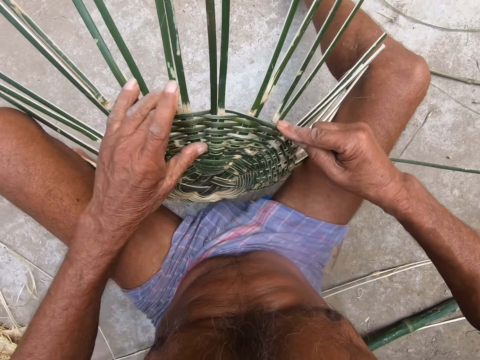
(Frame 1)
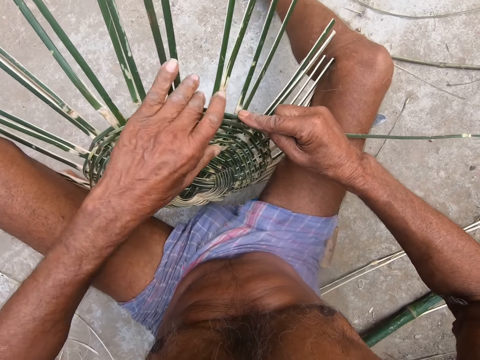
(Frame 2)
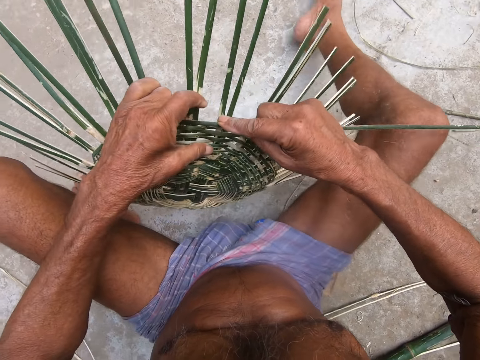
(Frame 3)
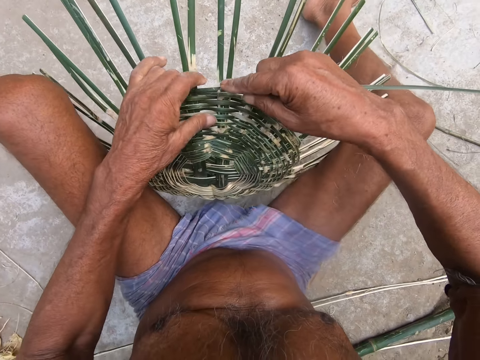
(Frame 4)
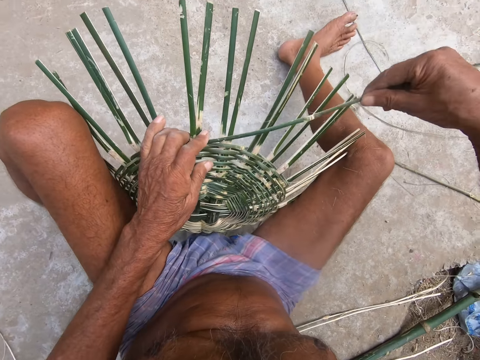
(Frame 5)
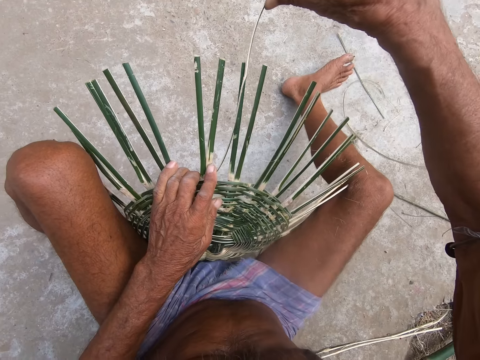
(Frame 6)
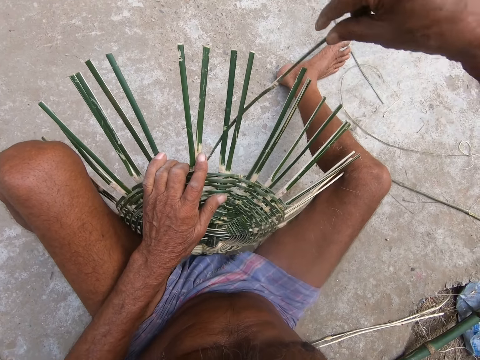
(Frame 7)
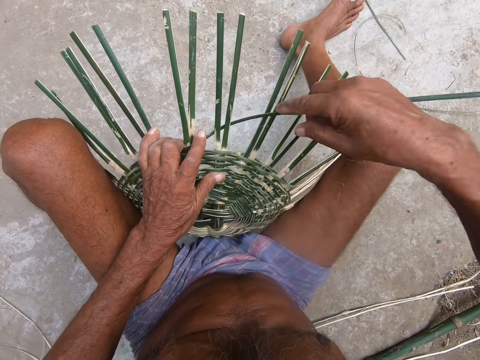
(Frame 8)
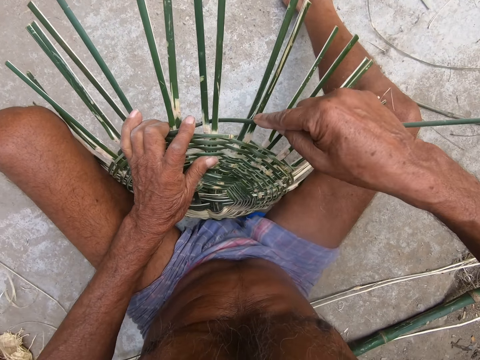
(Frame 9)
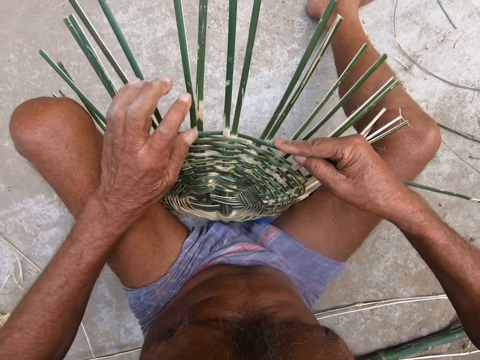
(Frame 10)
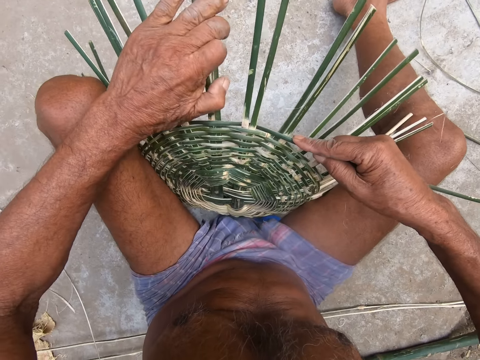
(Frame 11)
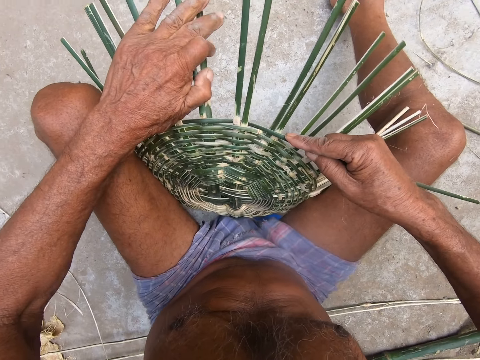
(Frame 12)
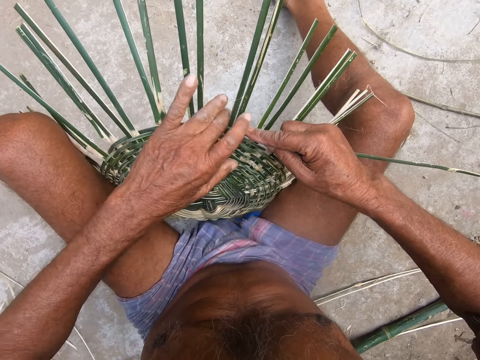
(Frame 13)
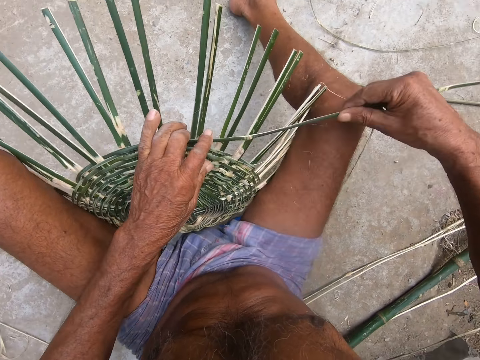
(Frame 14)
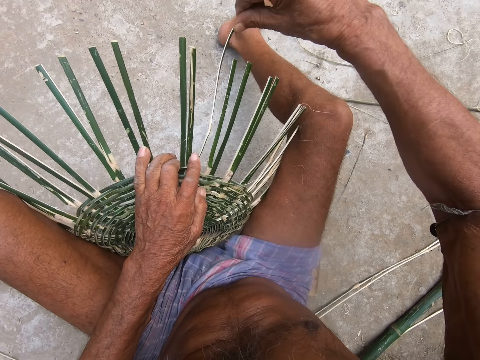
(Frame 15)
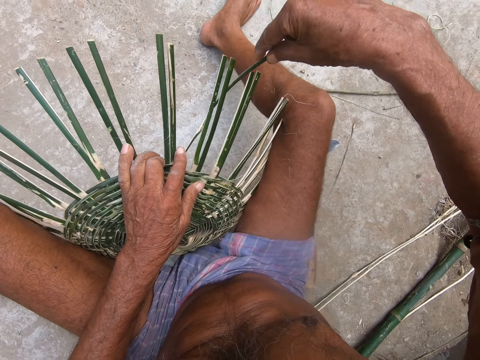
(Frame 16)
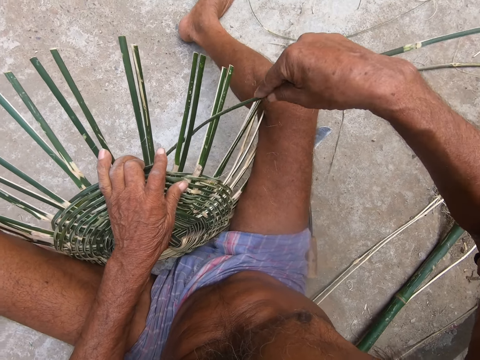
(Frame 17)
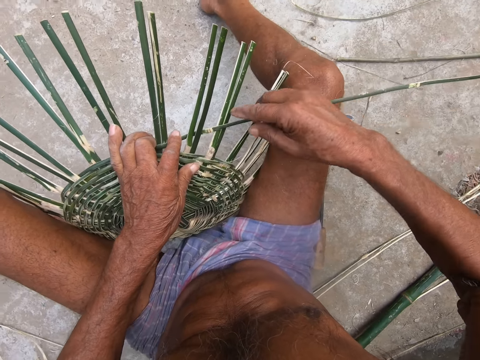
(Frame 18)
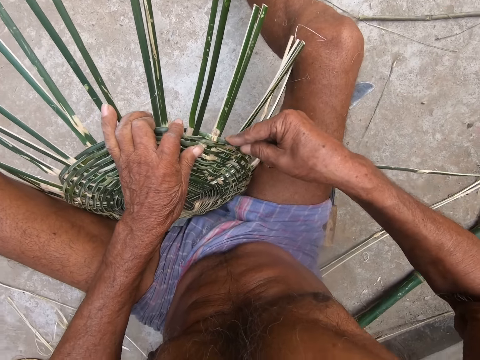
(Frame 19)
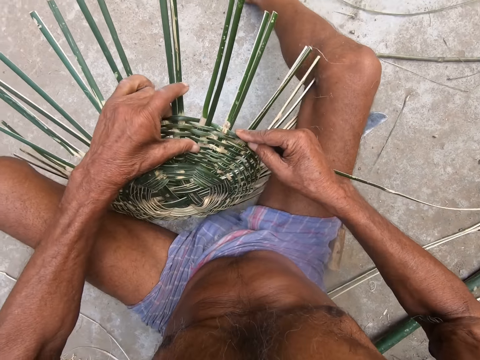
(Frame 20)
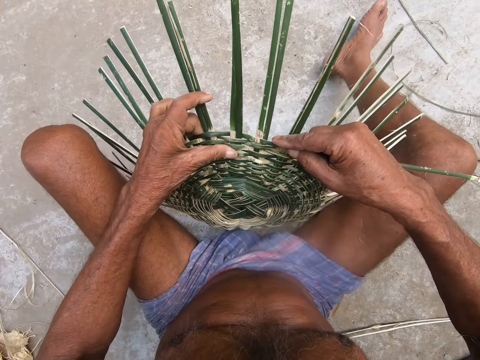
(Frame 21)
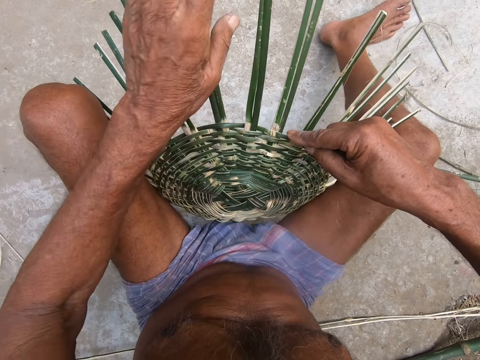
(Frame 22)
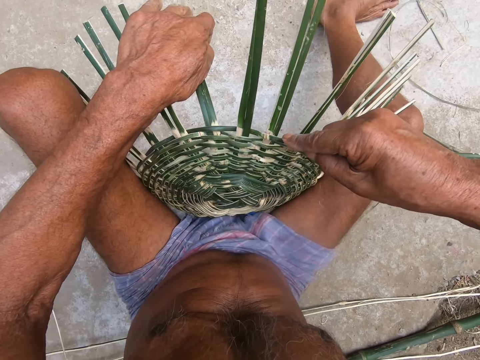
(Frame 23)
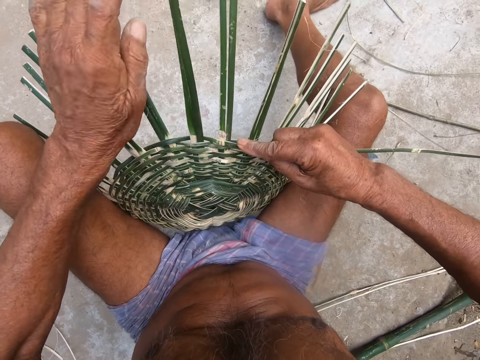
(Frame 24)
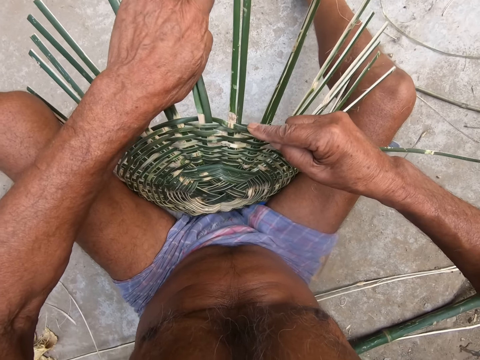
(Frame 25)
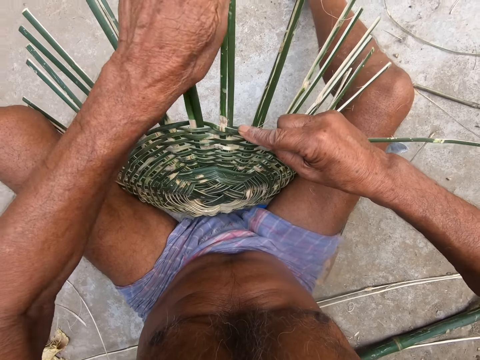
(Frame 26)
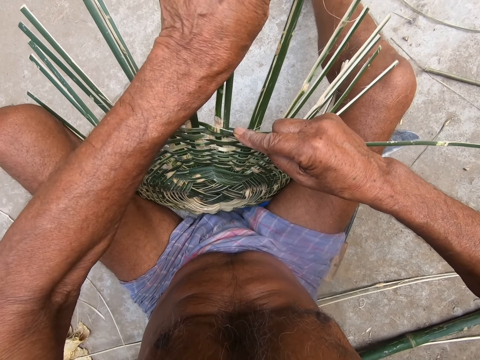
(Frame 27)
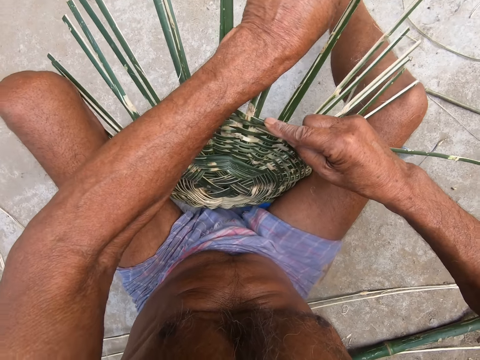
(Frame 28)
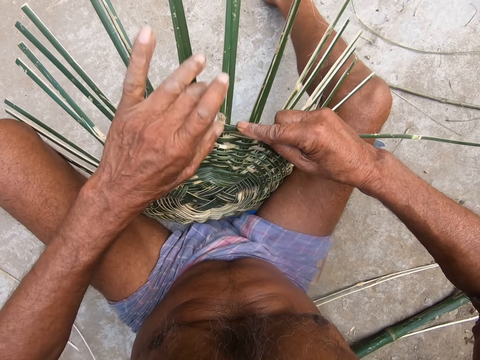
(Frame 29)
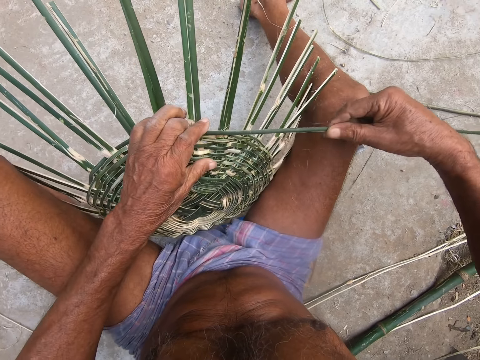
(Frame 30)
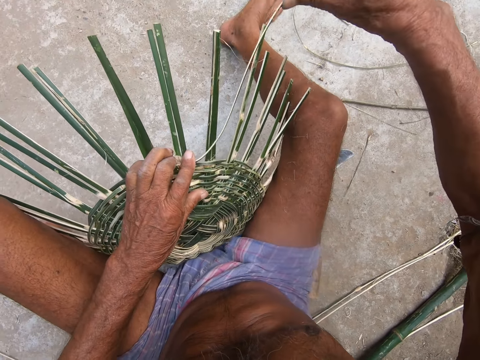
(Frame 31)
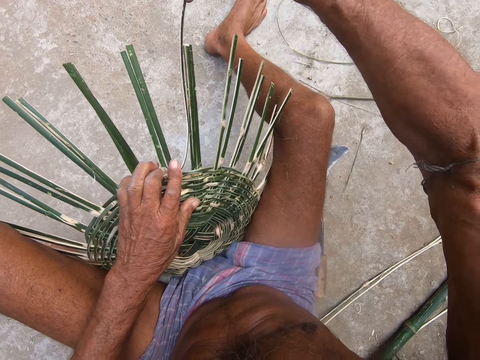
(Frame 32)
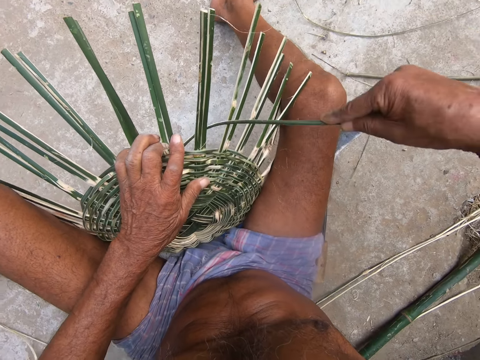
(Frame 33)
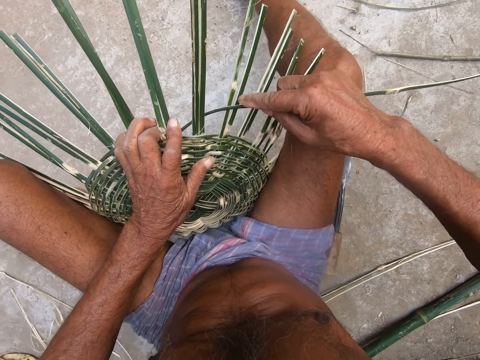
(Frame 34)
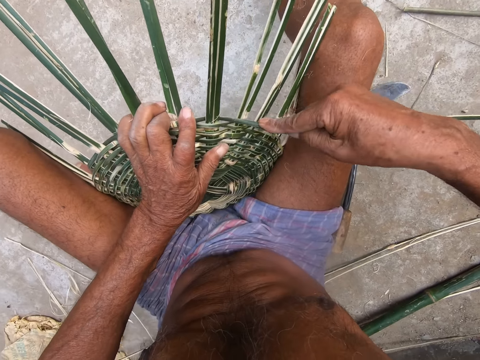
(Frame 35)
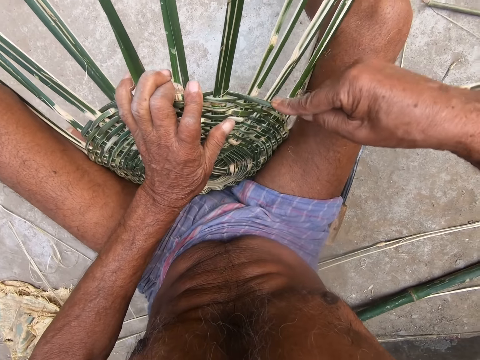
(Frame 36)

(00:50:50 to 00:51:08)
The camera wearer adjusts the basket between his legs with both hands. He weaves the basket with the palm frond in his right hand. He arranges the rachis on the basket with his left hand. He weaves the basket with the palm frond in his right hand. He adjusts the basket between his legs with both hands. He arranges the rachis on the basket with his left hand. He weaves the basket with the palm frond in his right hand.

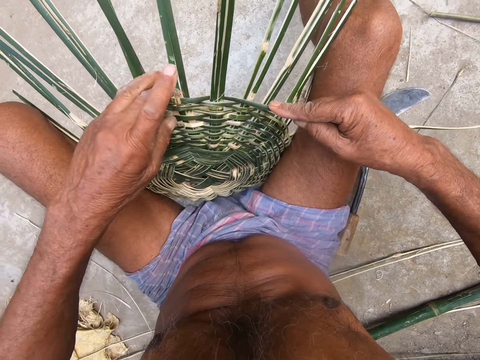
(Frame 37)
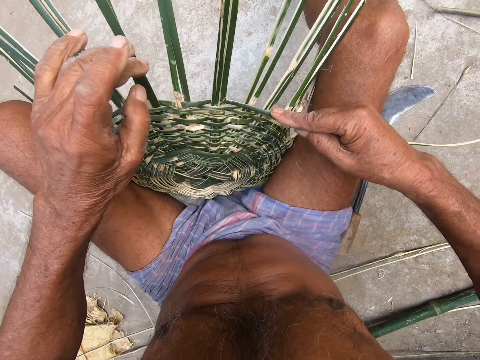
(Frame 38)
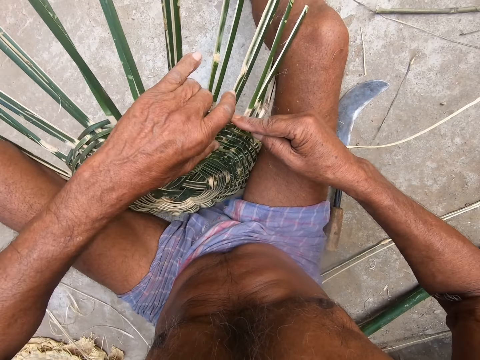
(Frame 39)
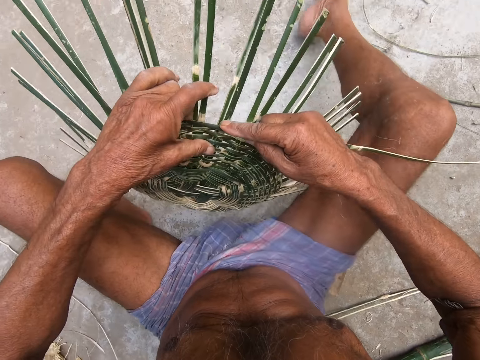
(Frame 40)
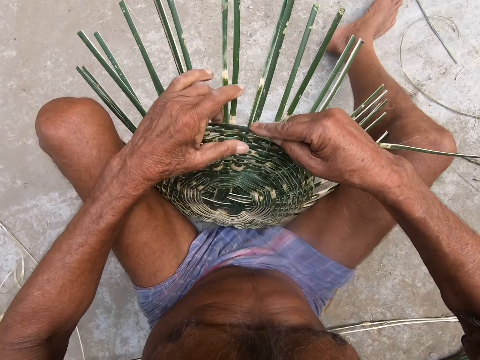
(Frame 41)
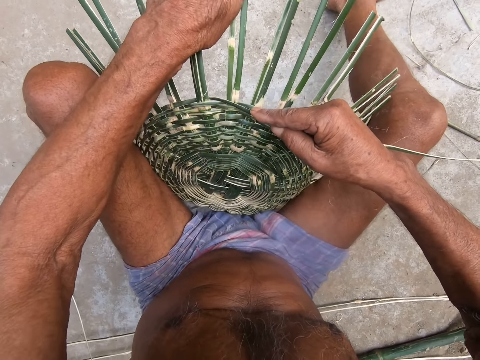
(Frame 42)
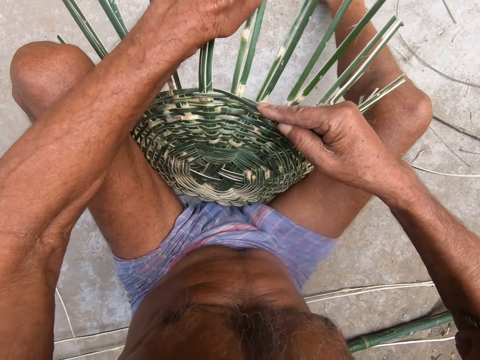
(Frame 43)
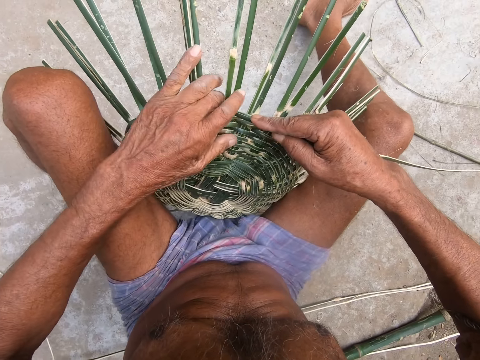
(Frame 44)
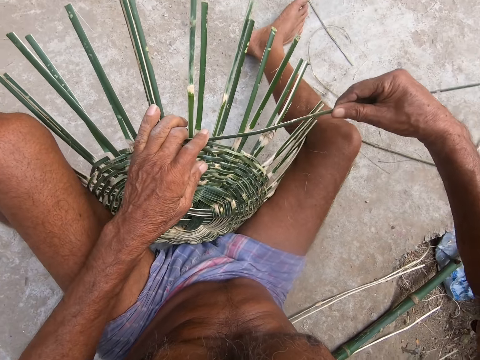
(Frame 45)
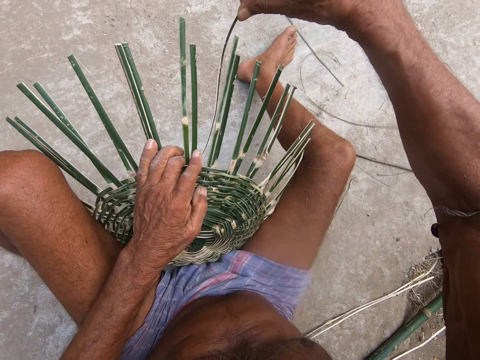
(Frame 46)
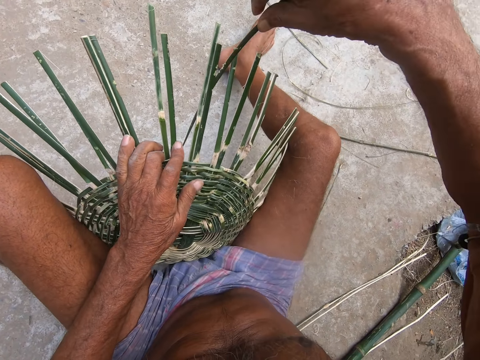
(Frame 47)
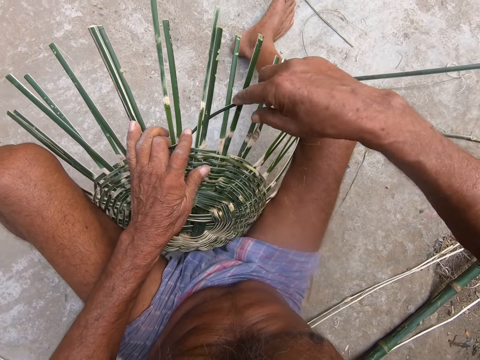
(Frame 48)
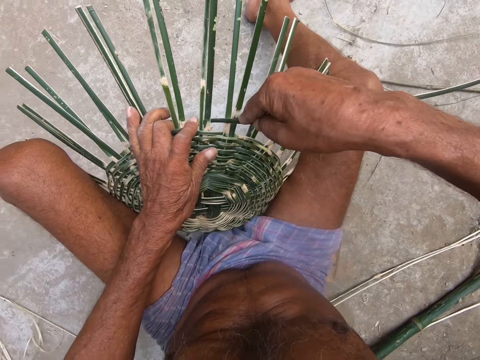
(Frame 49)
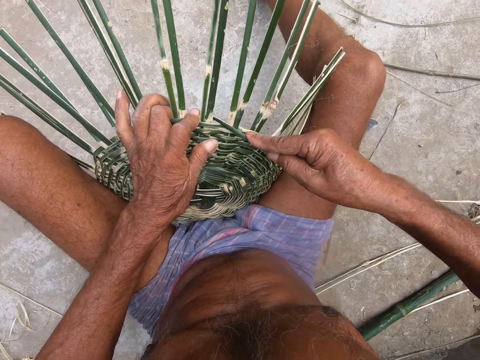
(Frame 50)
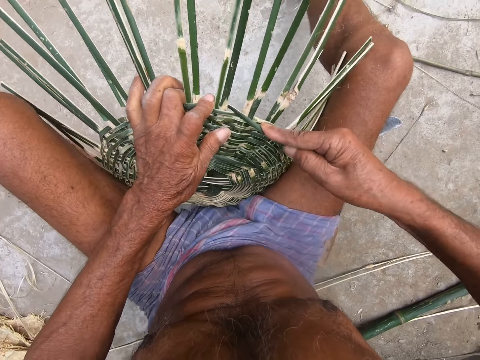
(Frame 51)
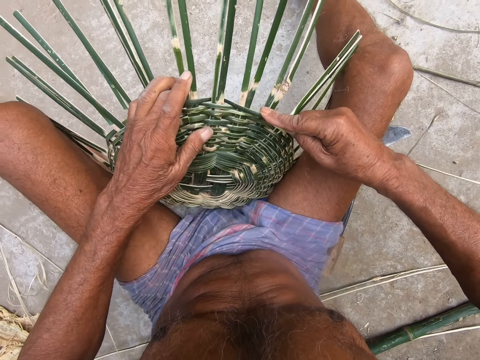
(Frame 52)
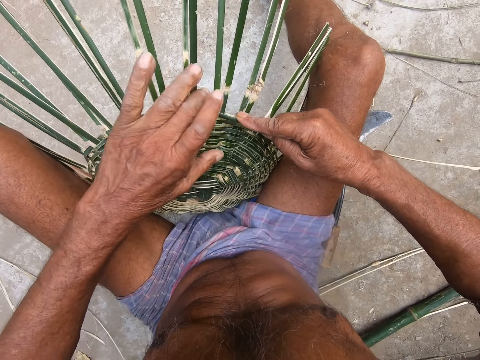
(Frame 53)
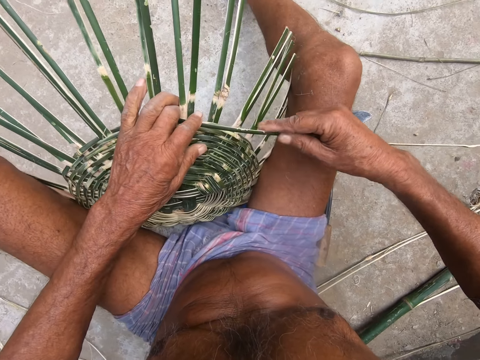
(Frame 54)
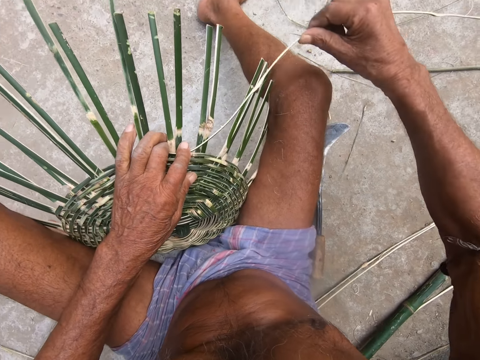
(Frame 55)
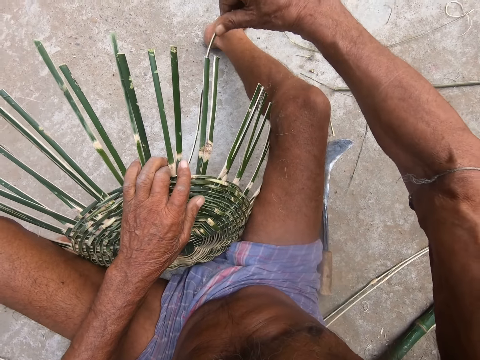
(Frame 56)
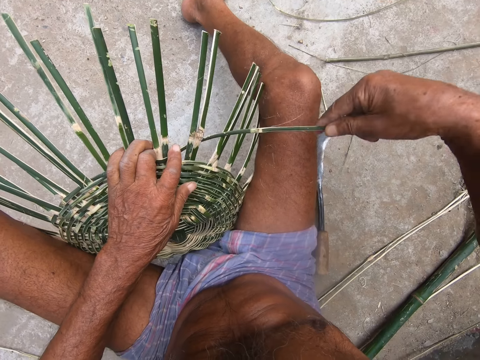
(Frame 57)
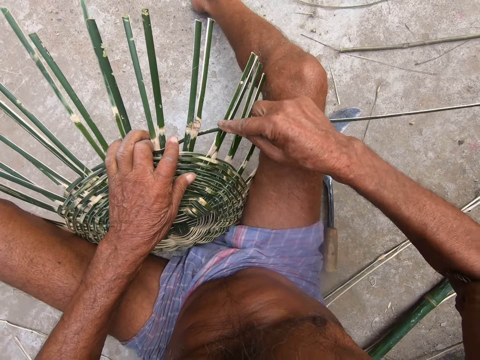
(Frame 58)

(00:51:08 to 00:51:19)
The camera wearer adjusts the basket between his legs with both hands. He arranges the rachis on the basket with his left hand. He weaves the basket with the palm frond in his right hand.
